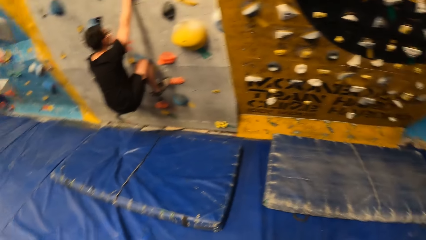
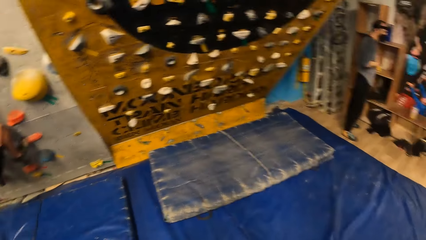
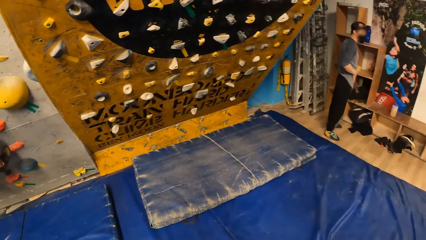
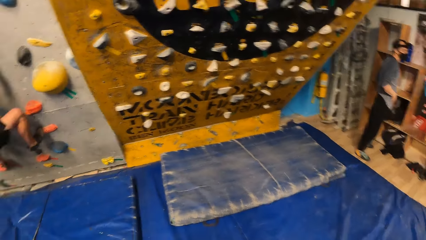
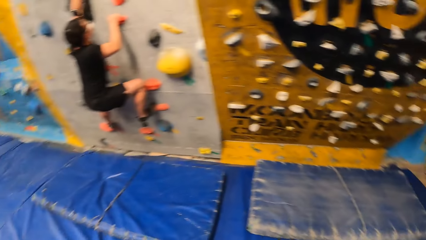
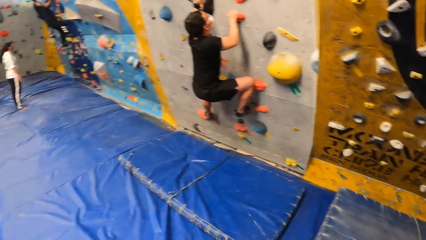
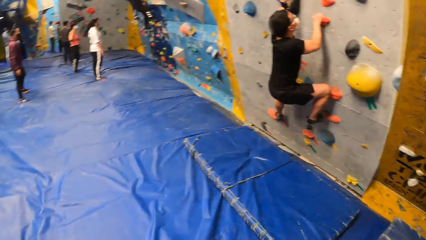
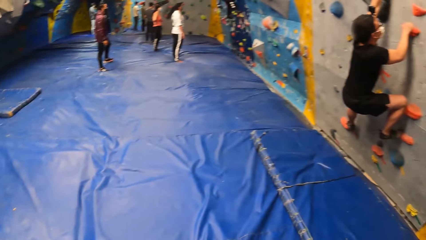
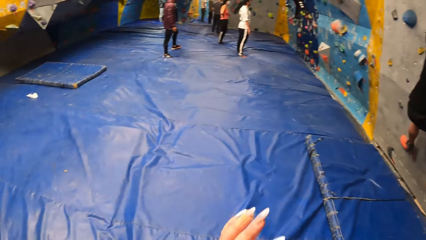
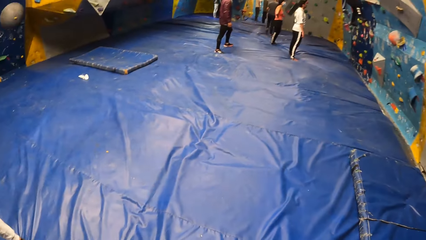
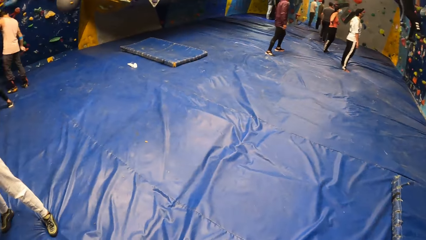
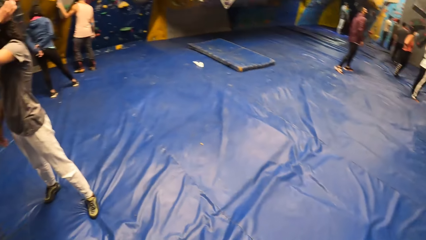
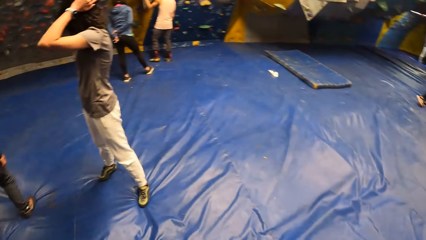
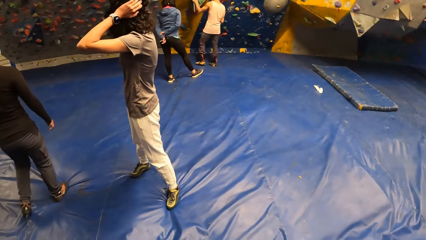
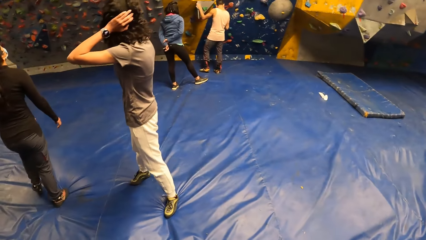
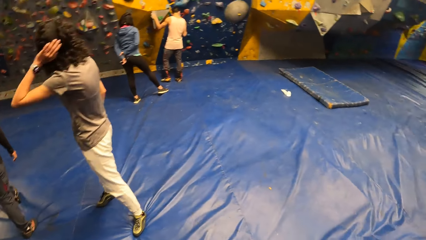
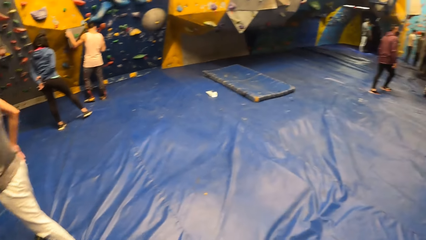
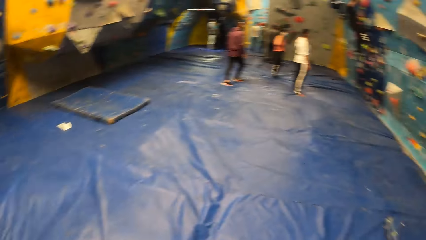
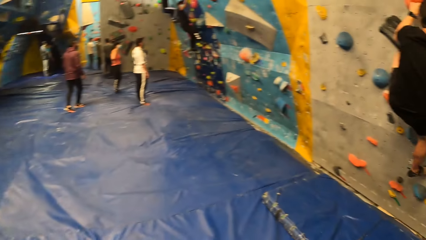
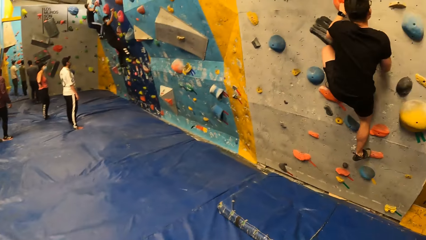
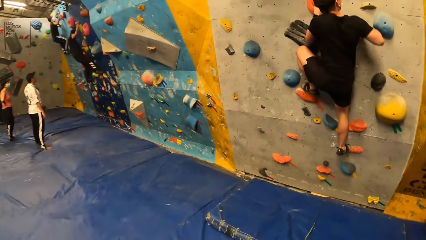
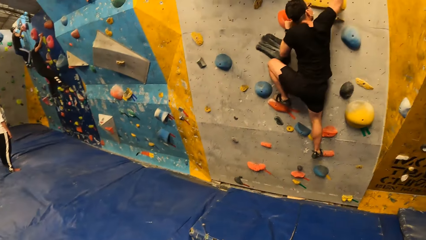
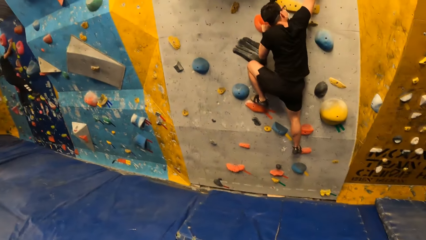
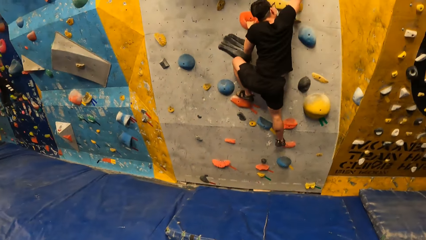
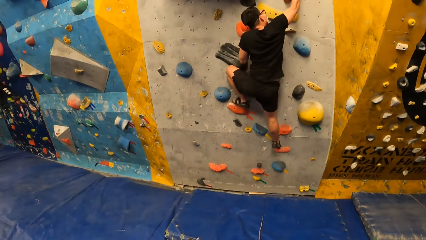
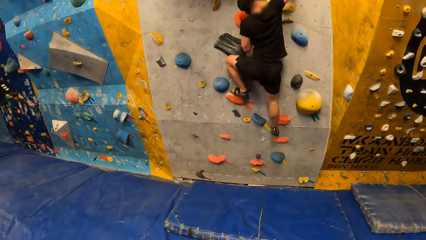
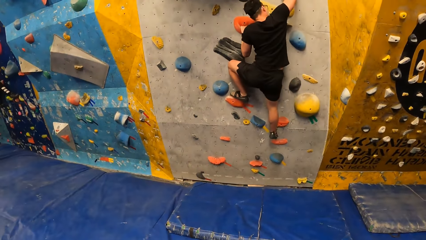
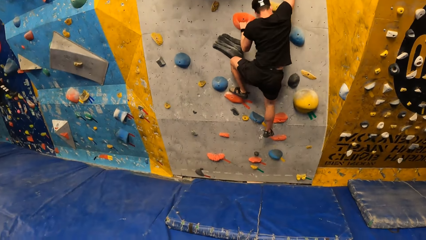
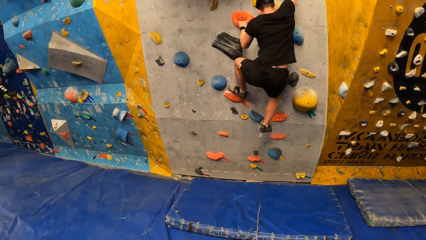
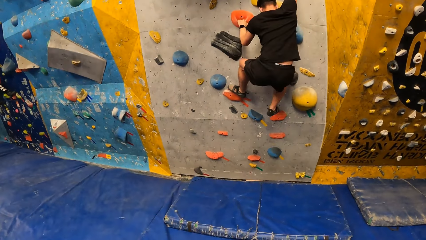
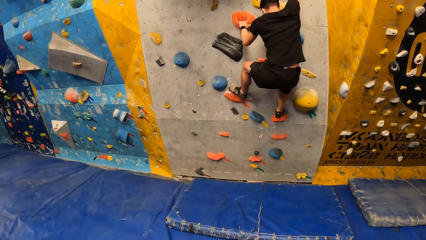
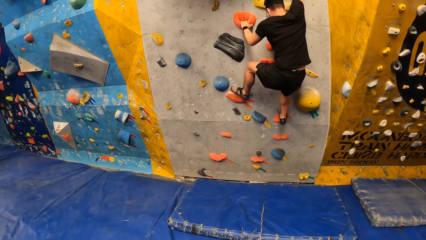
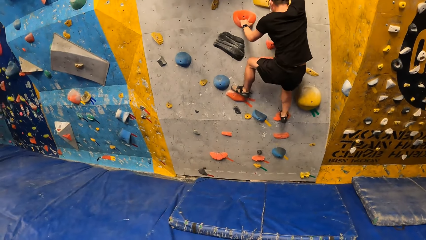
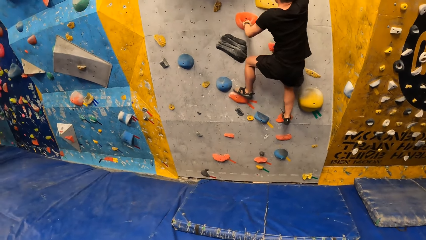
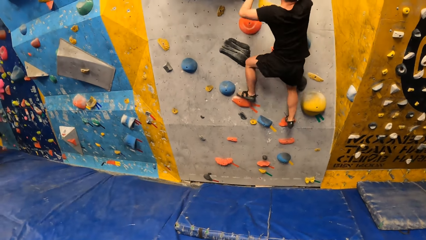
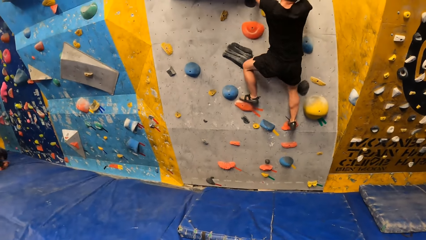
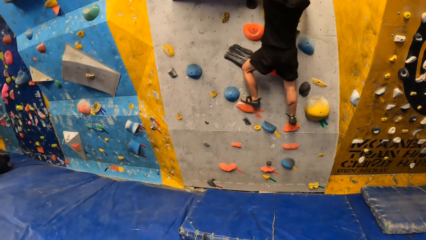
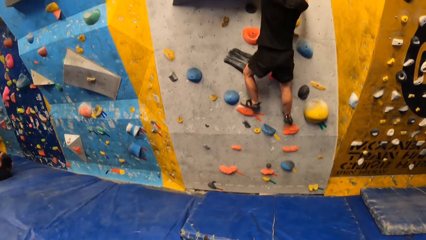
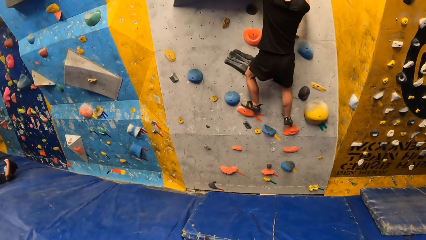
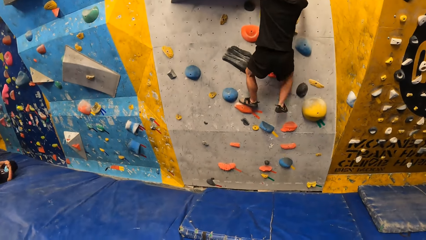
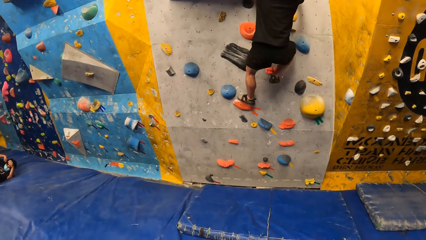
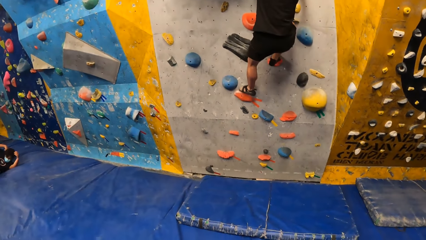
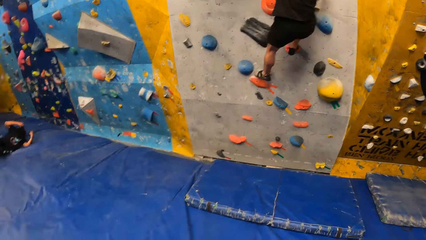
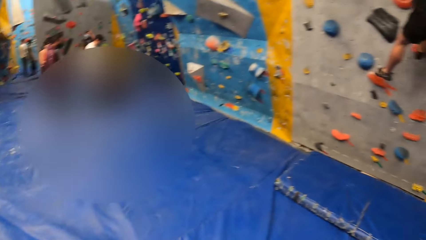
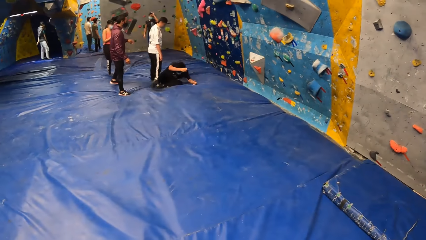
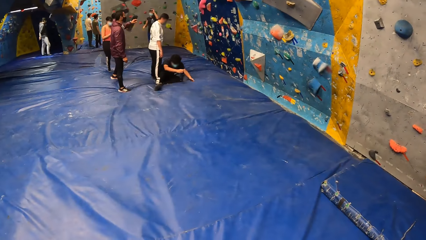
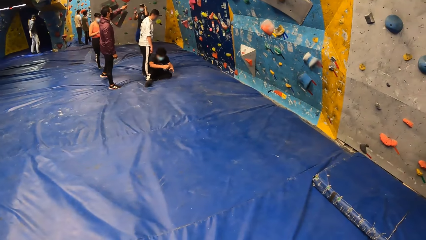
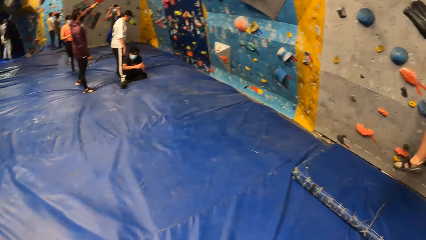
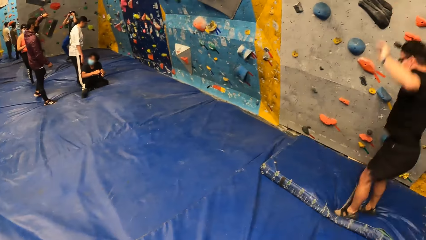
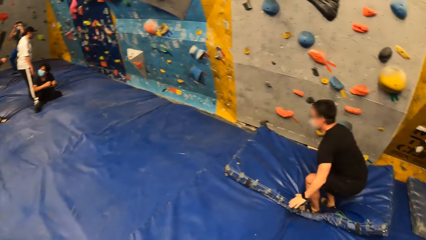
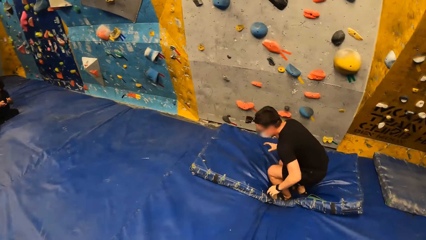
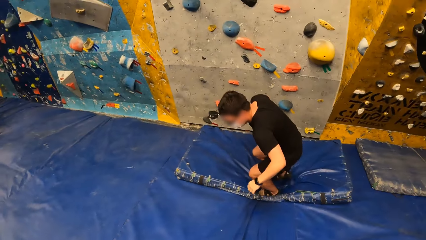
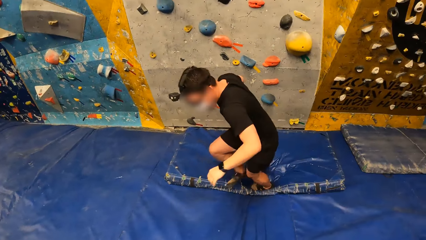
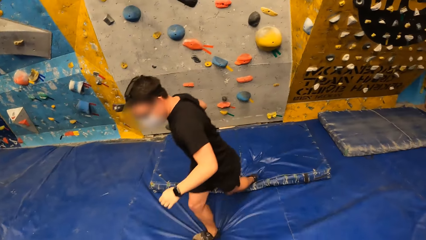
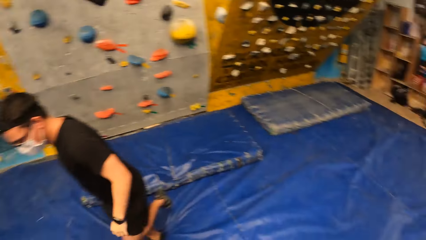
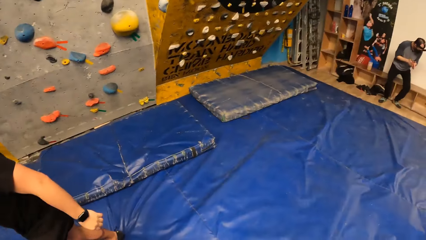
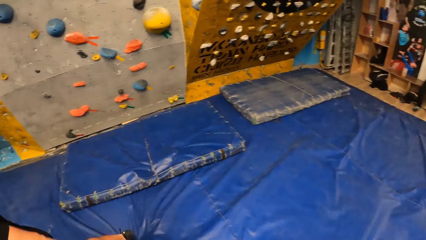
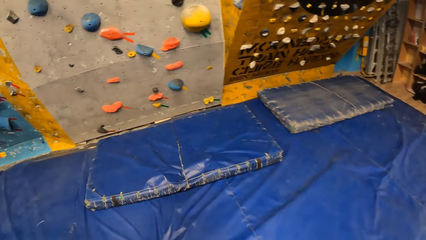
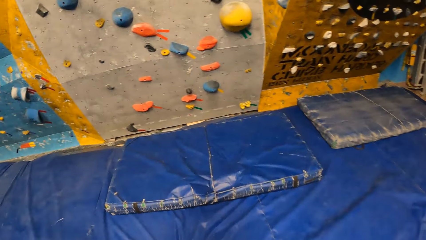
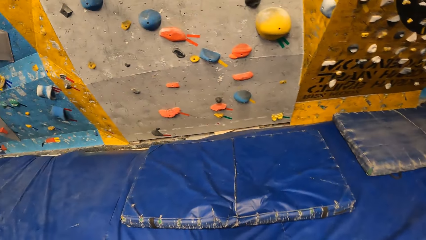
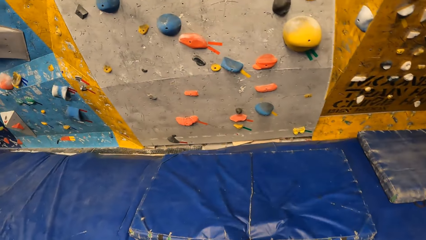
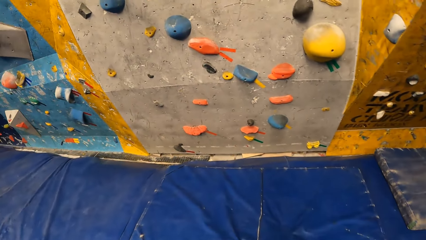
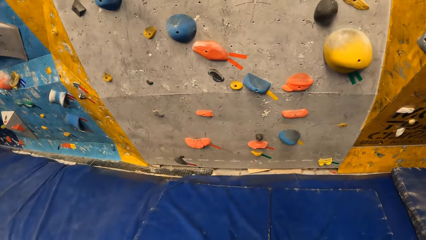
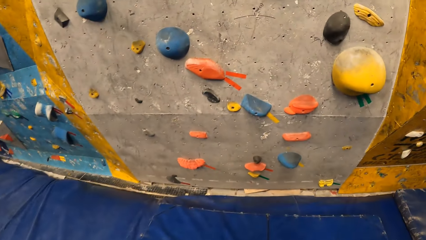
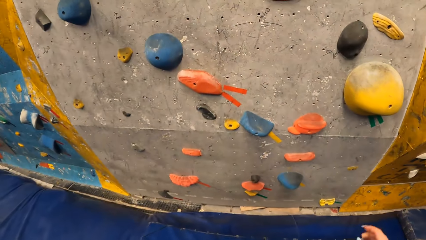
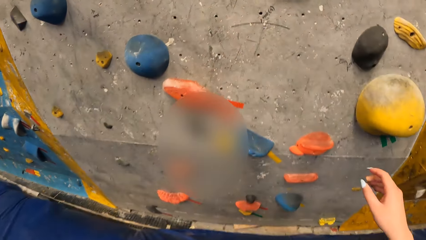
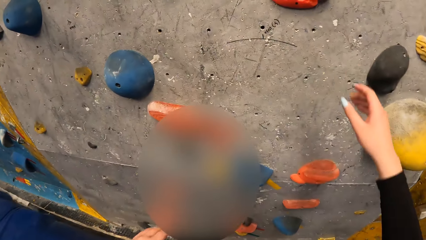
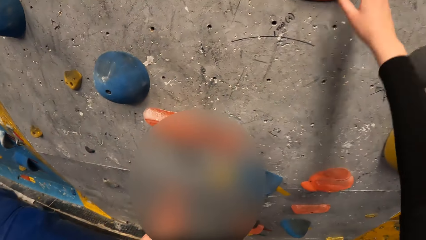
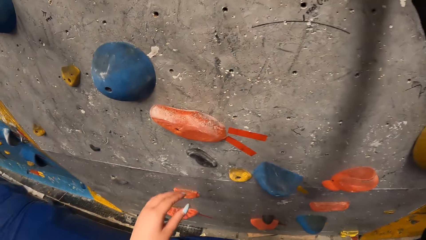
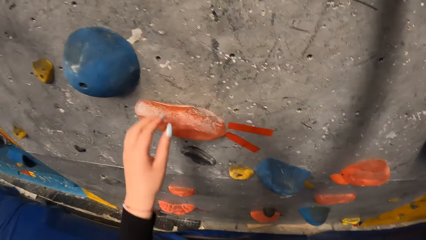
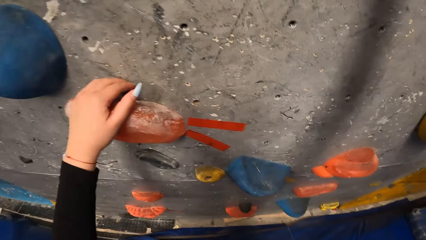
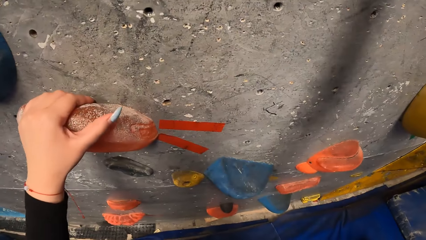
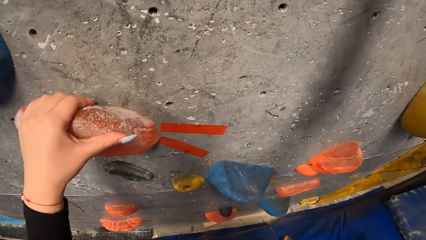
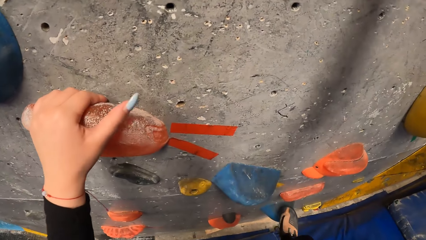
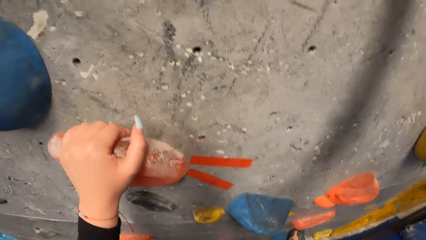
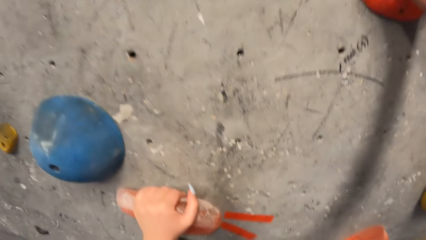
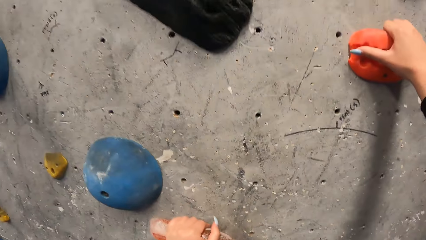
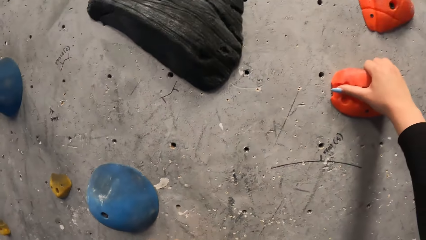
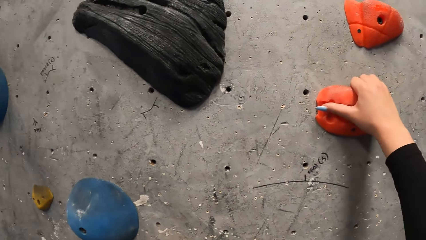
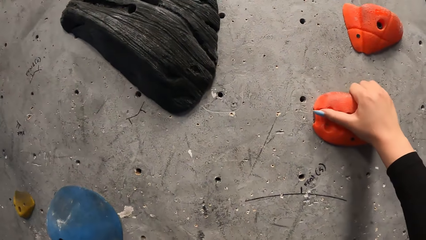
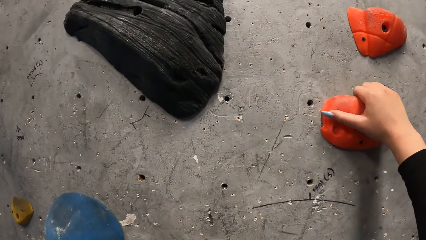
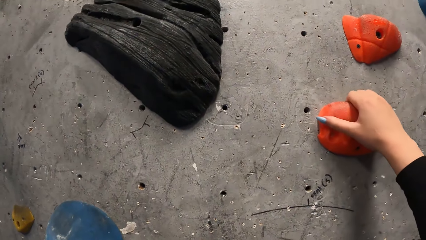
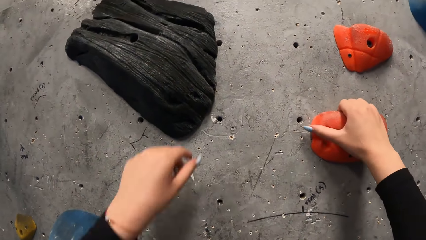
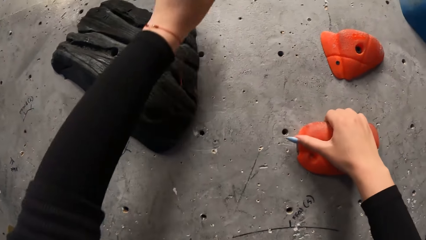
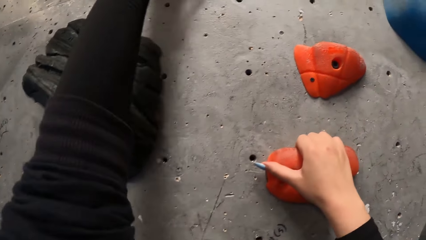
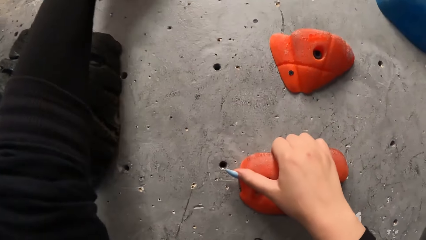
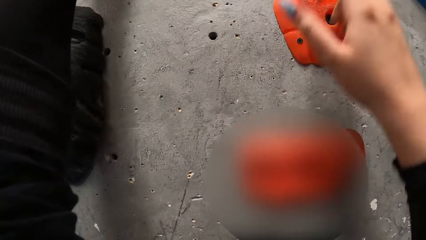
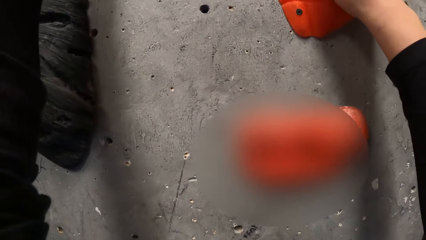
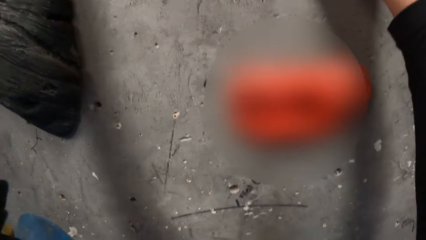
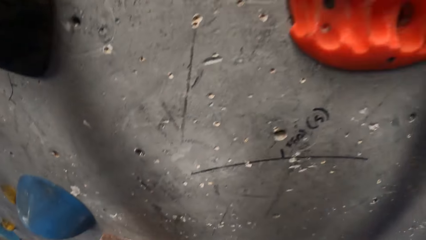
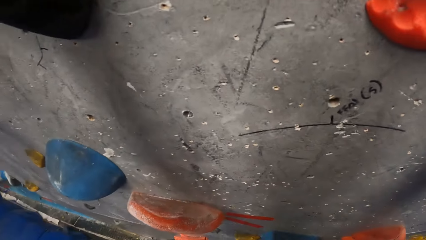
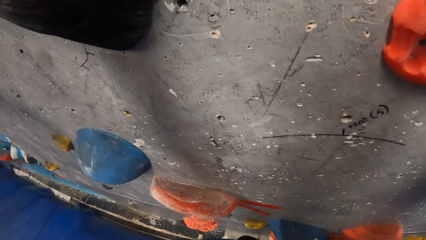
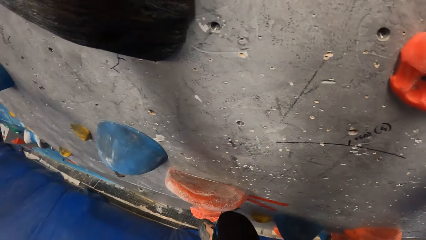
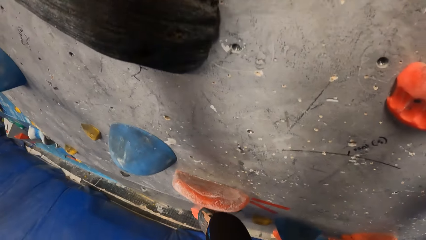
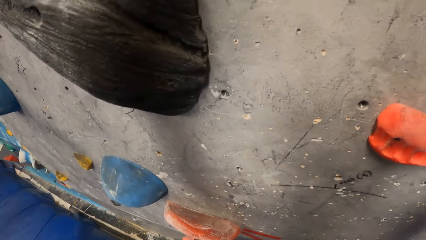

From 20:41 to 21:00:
The camera wearer looks around. A man climbs up the wall. The camera wearer stares at the man. They look around. The man jumps onto the mattress on the crash pad. The camera wearer walks towards the wall. They climb the wall with the foot and hand holds.
